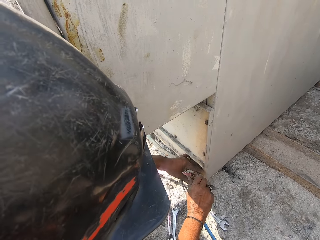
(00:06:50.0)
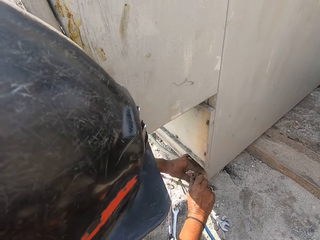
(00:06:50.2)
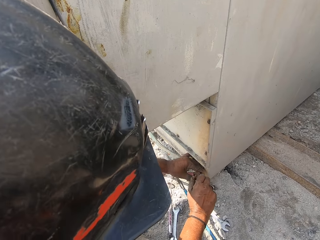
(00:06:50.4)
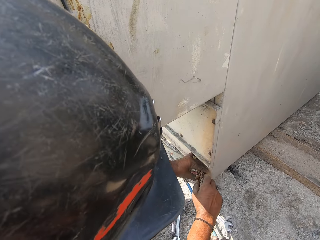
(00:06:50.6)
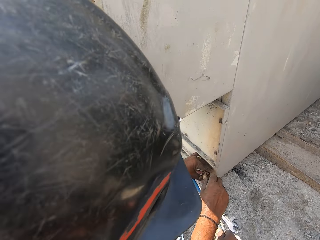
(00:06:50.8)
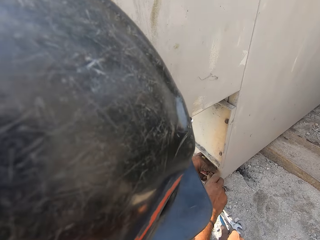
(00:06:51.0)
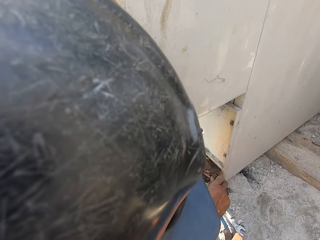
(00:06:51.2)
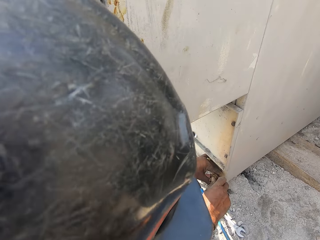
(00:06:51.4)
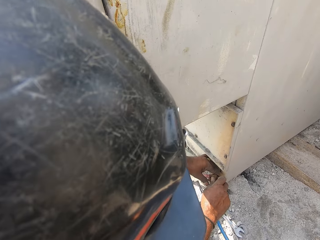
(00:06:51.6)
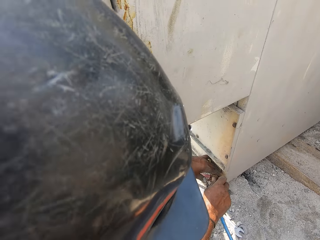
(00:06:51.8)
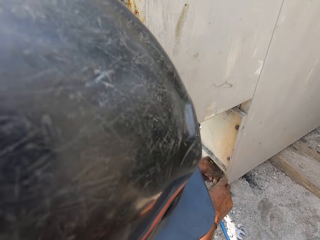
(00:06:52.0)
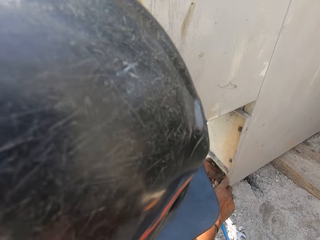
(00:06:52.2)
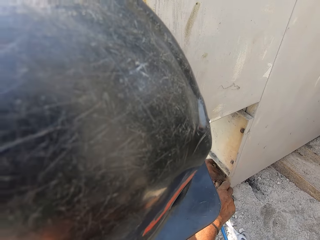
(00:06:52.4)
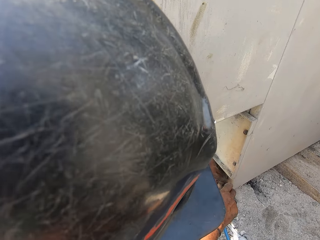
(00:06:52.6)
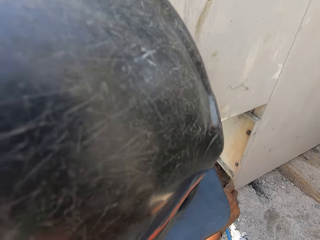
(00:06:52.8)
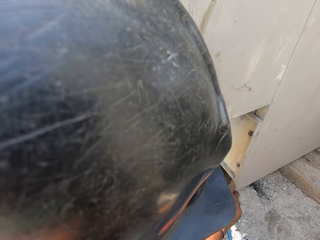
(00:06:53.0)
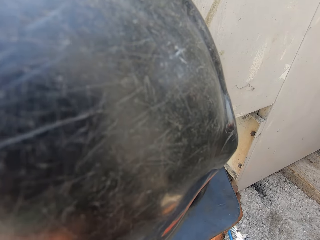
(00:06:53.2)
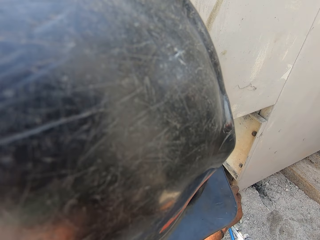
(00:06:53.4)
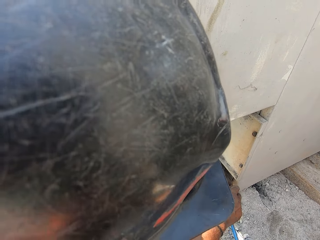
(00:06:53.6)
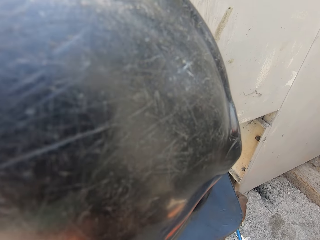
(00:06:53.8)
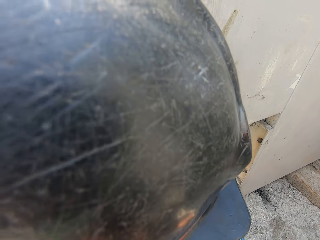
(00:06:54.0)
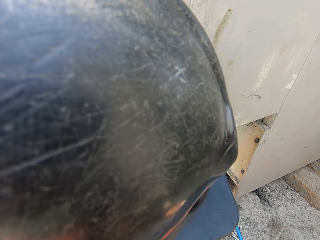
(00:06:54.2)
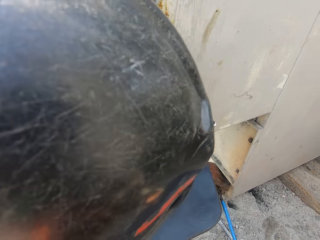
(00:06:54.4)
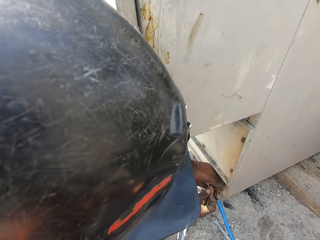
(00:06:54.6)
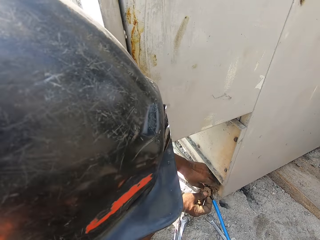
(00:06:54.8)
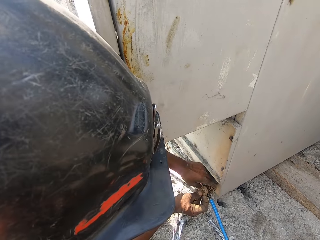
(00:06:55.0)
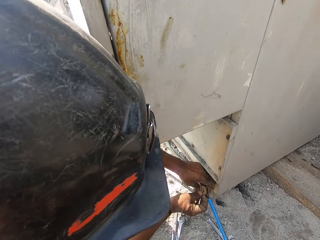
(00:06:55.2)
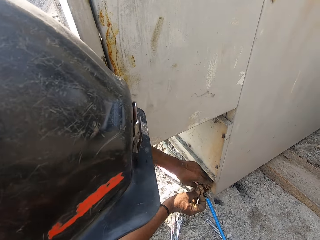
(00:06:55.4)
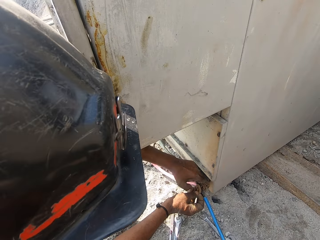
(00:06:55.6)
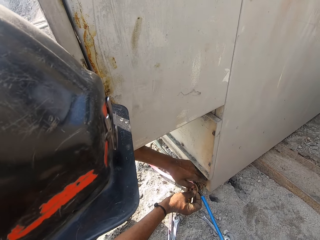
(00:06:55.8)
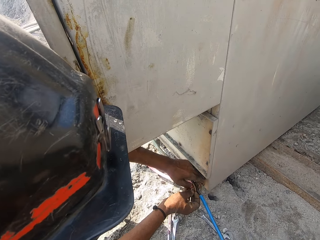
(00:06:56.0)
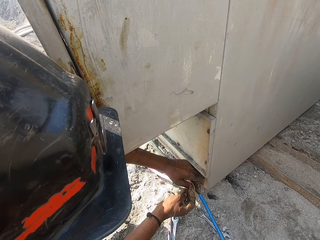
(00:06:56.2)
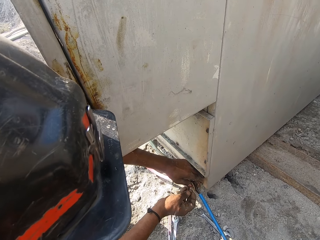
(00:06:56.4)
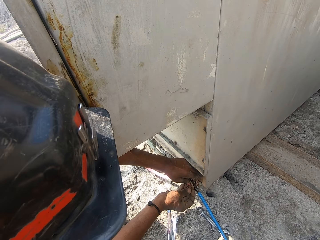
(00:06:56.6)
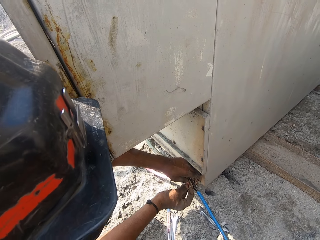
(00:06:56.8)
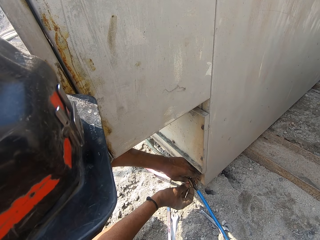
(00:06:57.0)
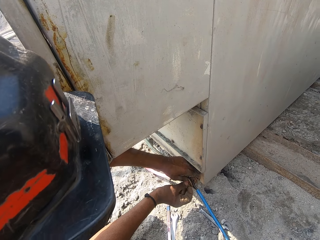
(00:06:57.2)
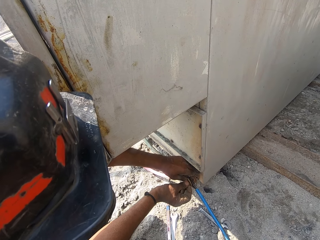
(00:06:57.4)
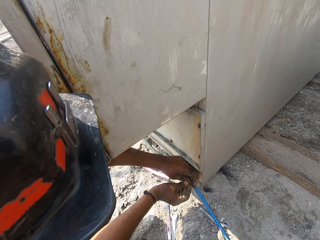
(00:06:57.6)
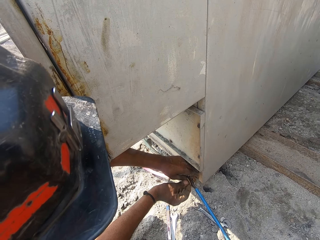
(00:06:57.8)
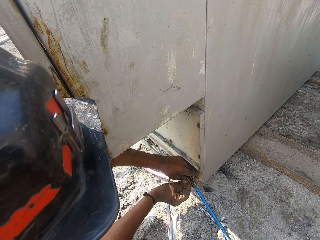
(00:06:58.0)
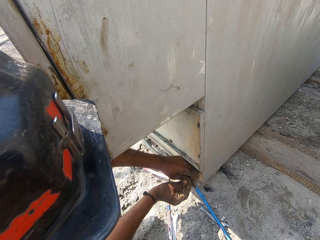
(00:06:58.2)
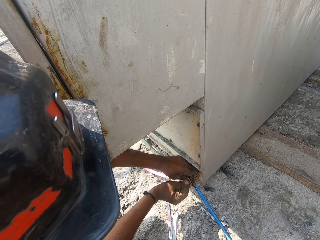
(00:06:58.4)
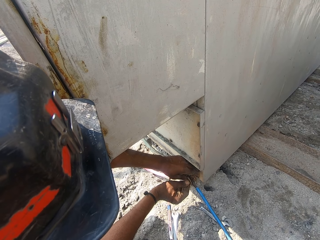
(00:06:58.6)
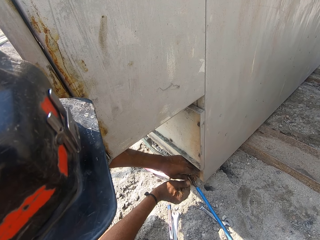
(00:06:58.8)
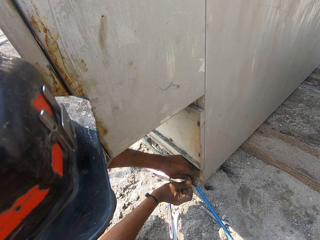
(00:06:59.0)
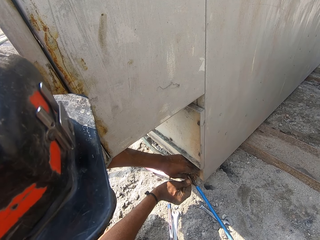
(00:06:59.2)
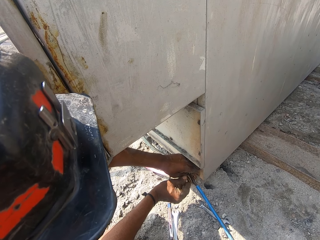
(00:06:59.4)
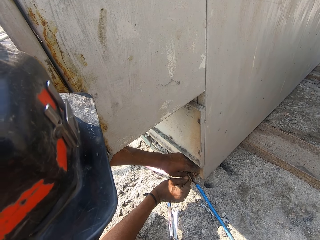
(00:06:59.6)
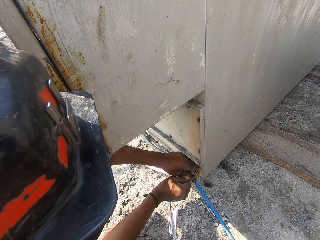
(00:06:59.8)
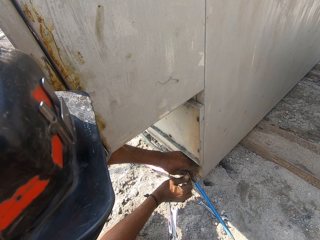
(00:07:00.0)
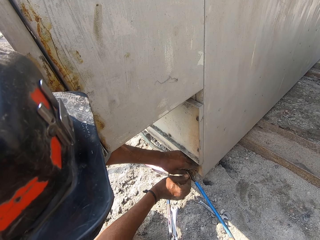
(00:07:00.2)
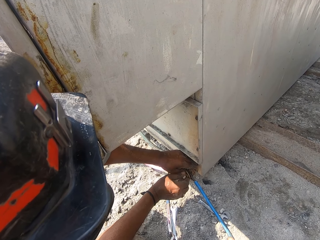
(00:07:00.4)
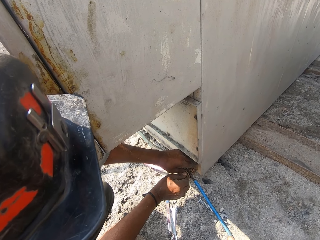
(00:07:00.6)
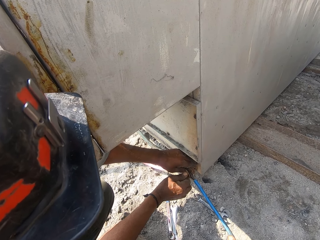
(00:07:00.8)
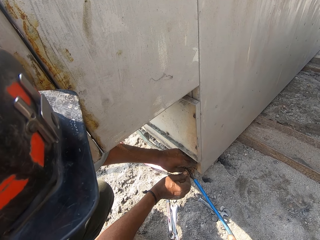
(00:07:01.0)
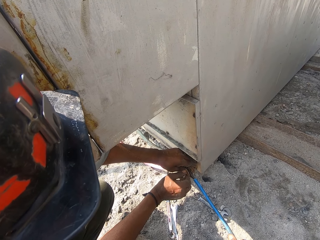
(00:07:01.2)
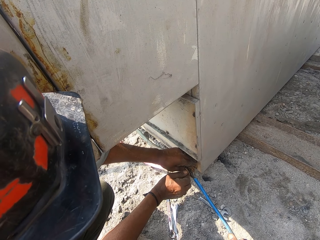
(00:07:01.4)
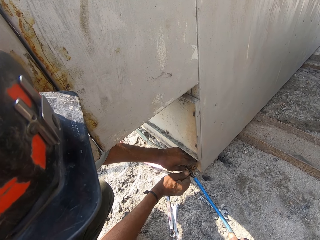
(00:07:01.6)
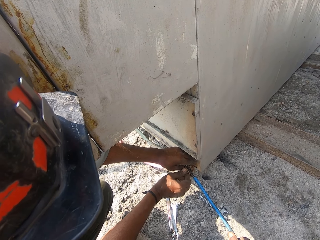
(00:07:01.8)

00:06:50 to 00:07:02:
A man puts the washer on the bolt. He locks the cable with the nut.

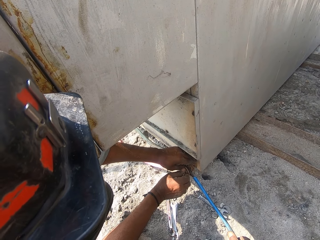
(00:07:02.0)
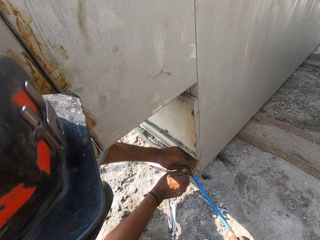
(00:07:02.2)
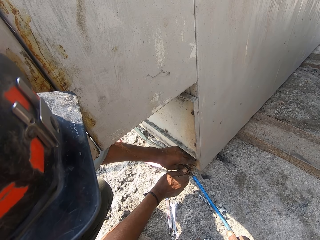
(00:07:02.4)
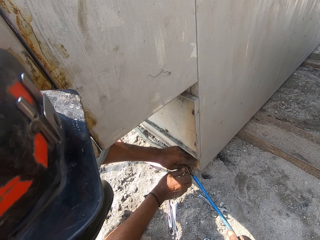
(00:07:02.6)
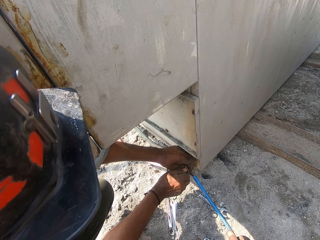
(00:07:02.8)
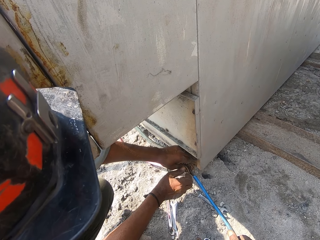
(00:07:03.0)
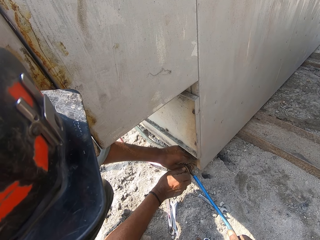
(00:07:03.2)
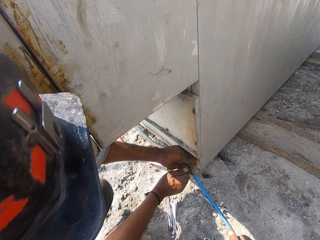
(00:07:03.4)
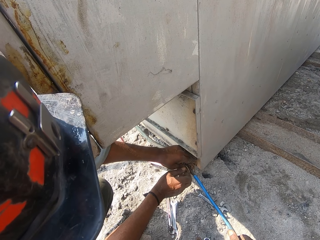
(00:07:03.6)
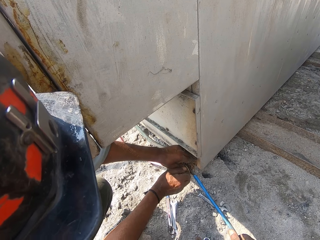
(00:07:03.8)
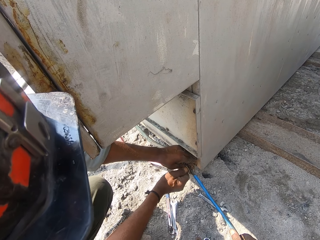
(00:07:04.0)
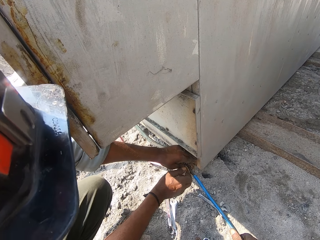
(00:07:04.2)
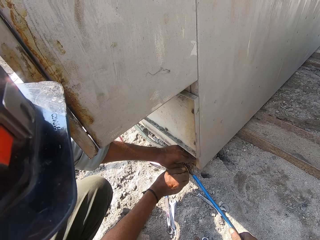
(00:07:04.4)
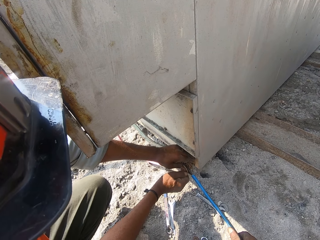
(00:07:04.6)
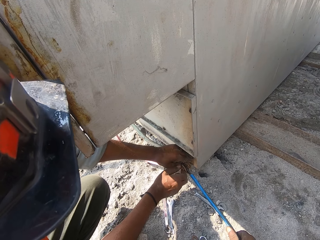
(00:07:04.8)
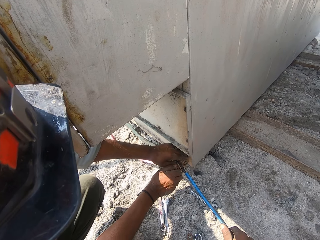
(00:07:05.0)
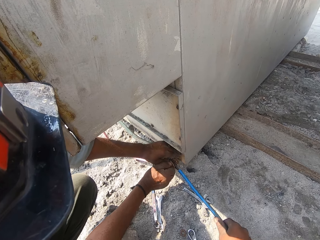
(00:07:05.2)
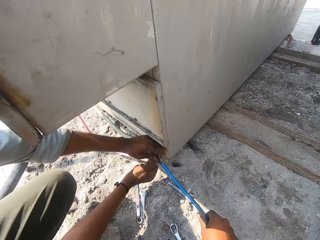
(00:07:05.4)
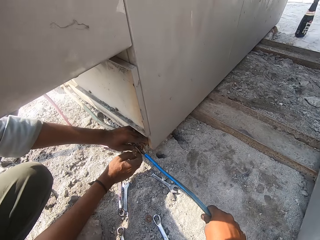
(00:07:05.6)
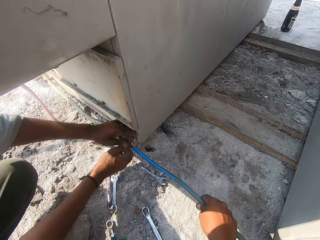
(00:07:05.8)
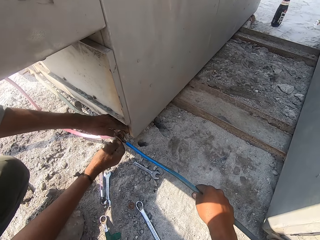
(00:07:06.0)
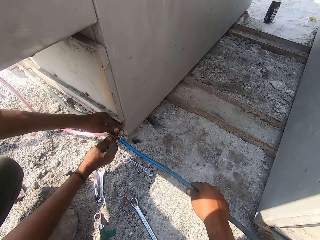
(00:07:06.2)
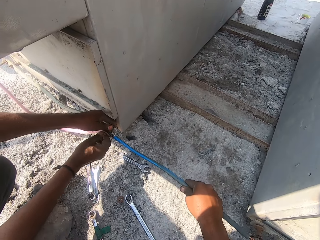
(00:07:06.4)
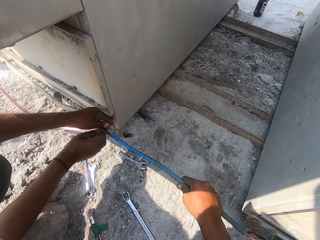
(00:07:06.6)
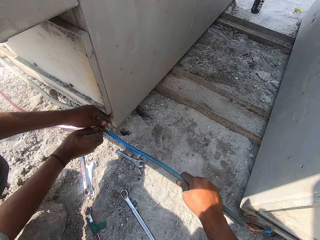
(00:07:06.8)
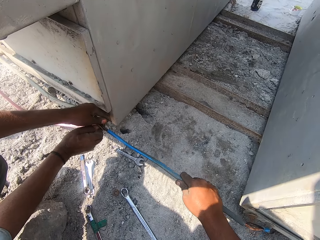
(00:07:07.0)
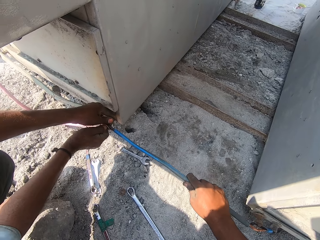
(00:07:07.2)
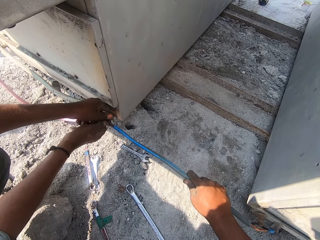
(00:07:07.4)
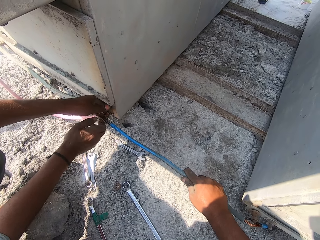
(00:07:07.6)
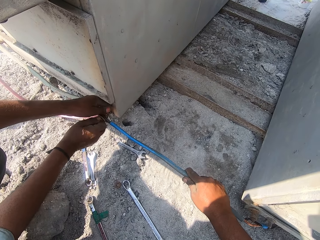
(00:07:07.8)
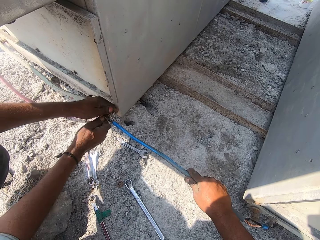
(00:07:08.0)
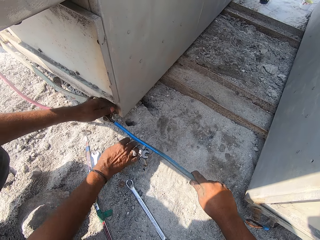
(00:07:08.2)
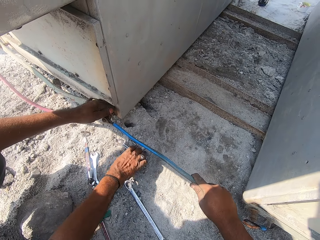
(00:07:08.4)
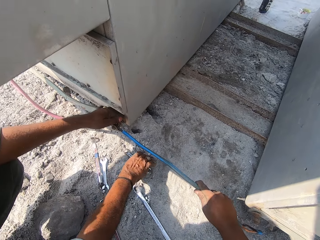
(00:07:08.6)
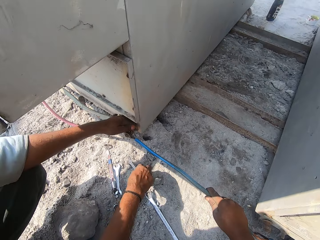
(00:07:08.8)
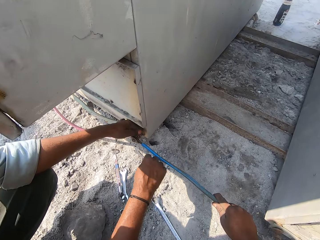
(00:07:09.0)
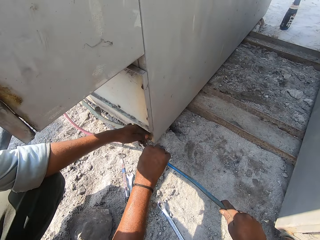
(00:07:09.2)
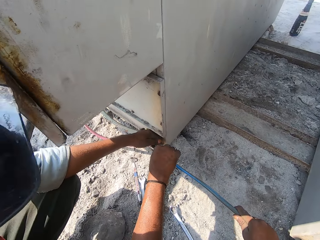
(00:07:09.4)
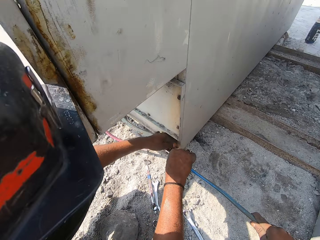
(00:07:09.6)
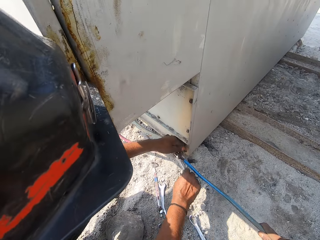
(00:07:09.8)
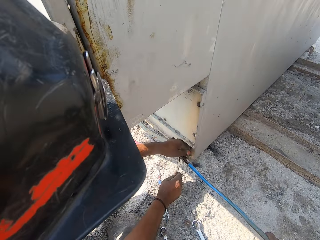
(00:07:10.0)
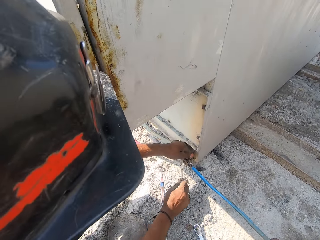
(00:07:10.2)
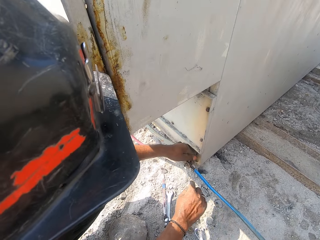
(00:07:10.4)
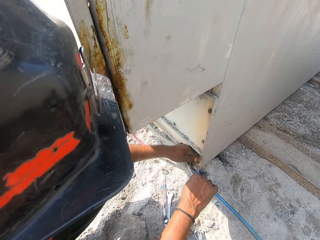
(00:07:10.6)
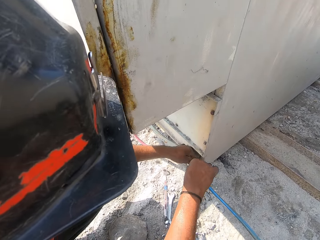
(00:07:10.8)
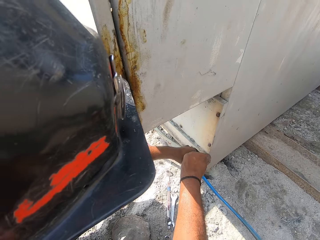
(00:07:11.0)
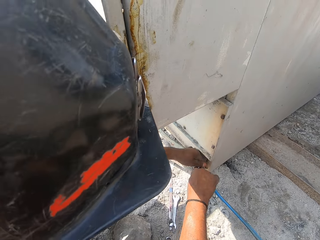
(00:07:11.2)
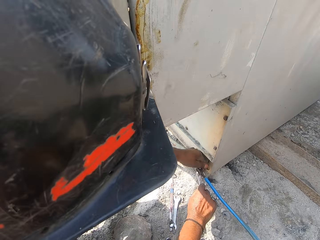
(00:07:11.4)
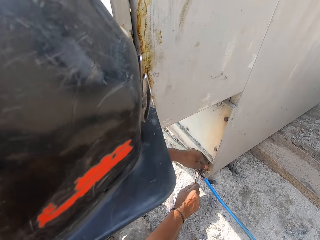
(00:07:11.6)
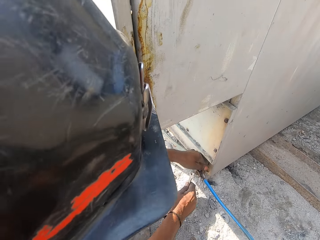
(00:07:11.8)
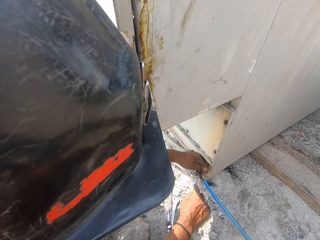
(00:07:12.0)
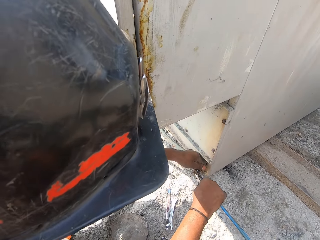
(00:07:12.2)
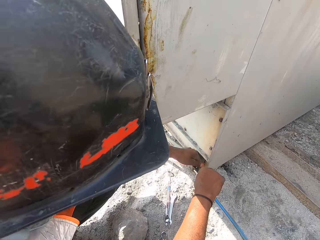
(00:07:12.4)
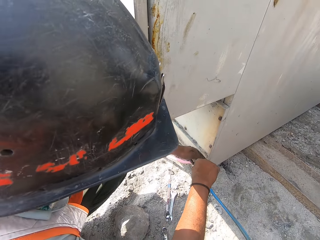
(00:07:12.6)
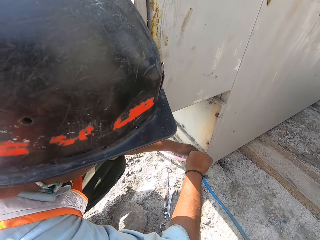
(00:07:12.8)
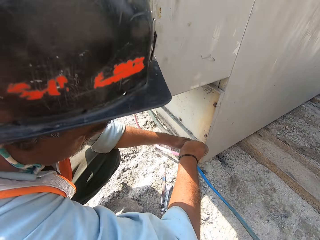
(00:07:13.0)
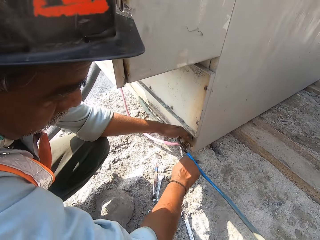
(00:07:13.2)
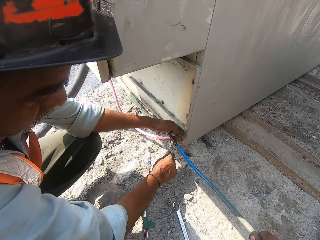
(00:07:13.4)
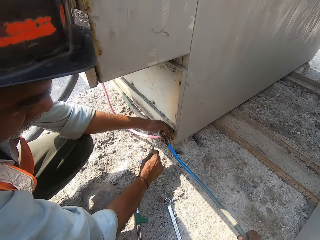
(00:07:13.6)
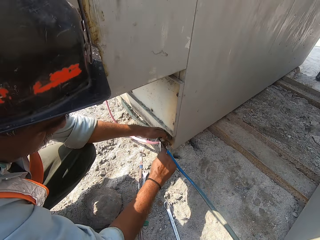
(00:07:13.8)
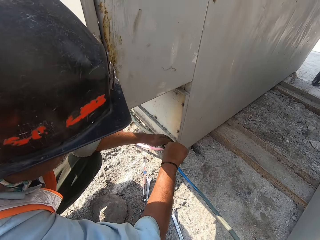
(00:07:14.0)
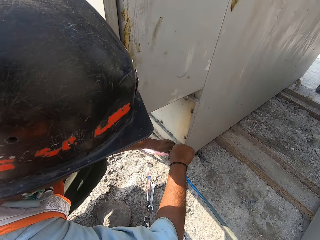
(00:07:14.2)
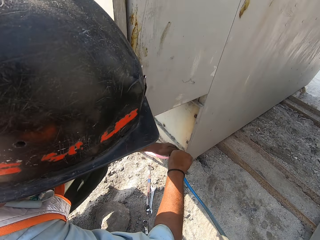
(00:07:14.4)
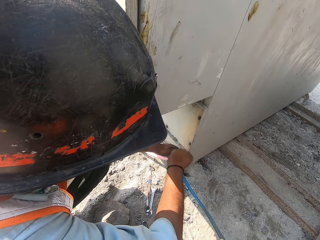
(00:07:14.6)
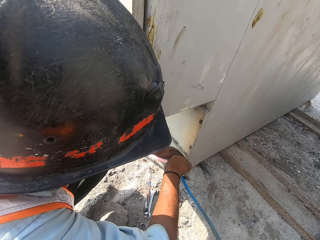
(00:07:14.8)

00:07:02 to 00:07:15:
The camera wearer holds the cable with the right hand. They hold the metal bar. A man picks up the spanner. The man fixes the bolt screw or nut on the metal box with the spanner.
